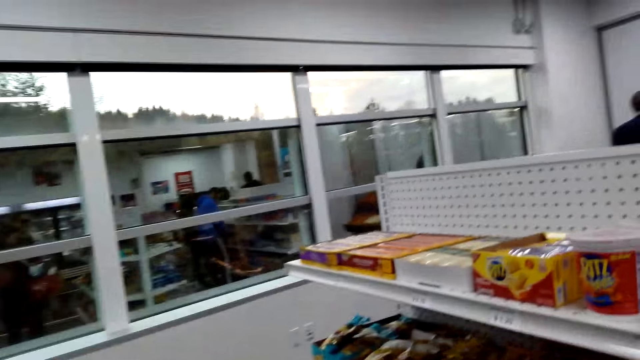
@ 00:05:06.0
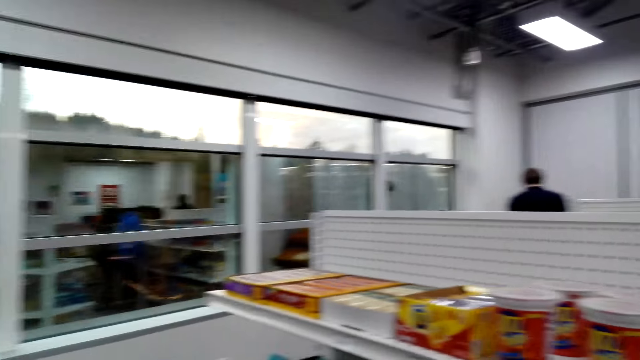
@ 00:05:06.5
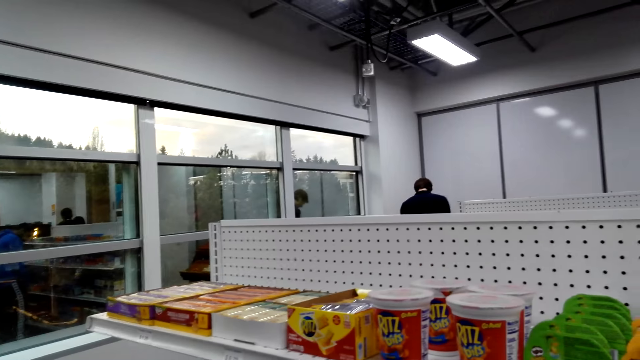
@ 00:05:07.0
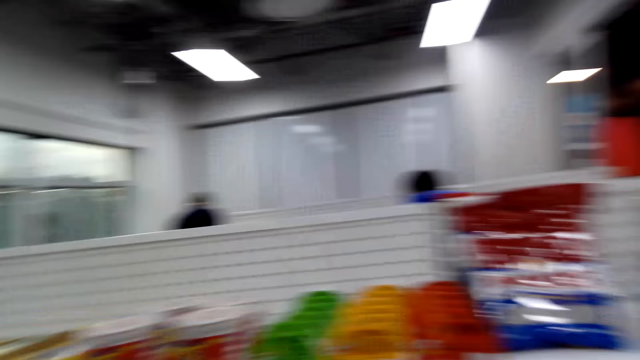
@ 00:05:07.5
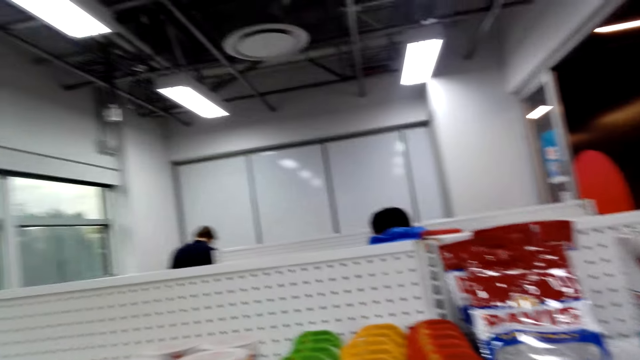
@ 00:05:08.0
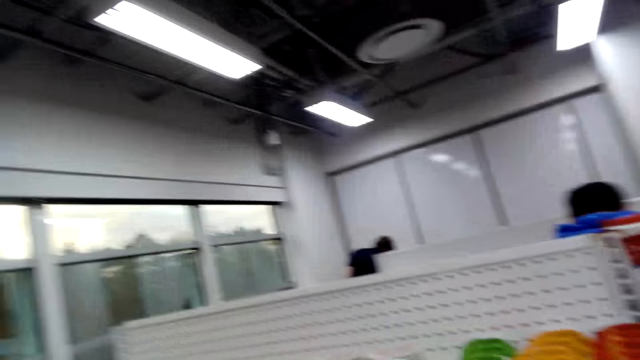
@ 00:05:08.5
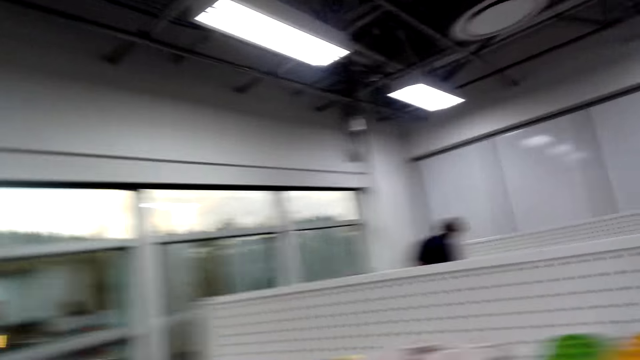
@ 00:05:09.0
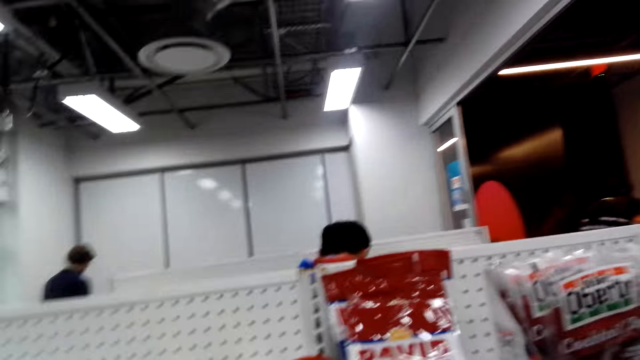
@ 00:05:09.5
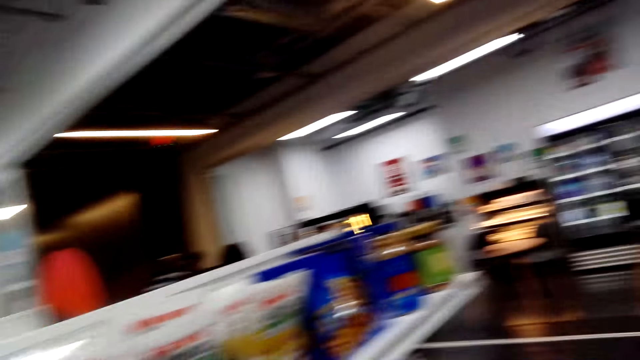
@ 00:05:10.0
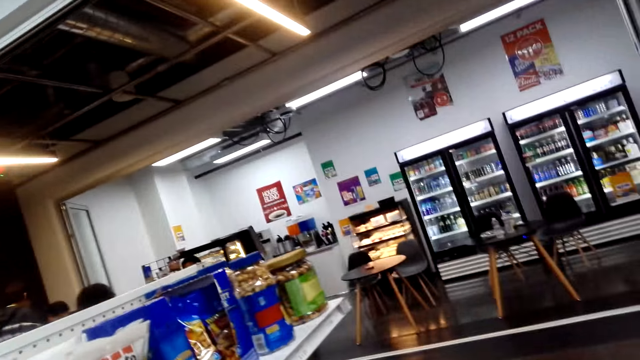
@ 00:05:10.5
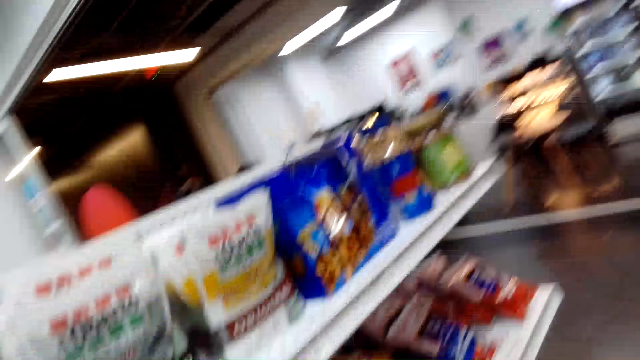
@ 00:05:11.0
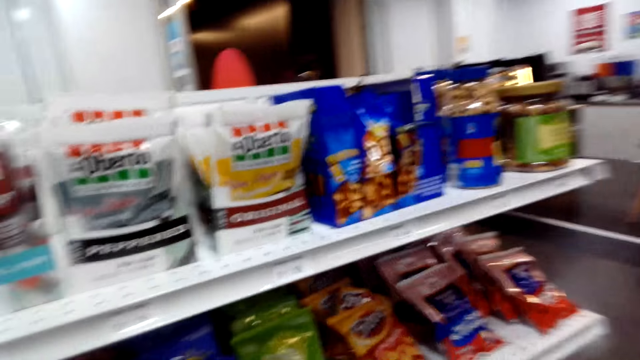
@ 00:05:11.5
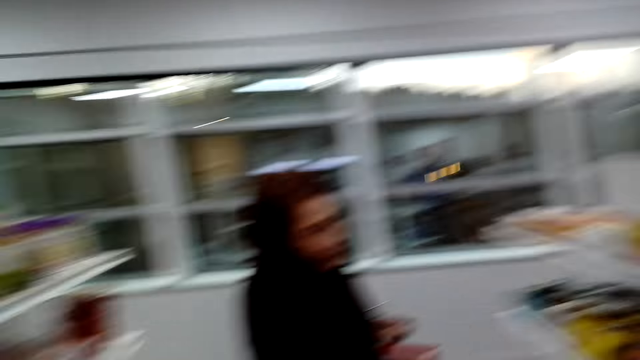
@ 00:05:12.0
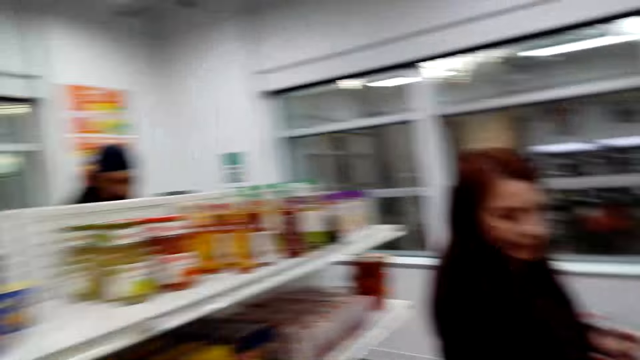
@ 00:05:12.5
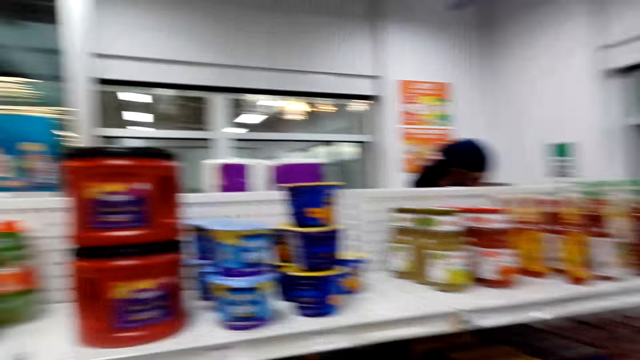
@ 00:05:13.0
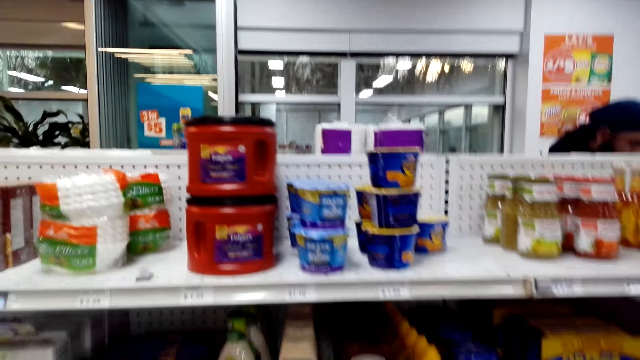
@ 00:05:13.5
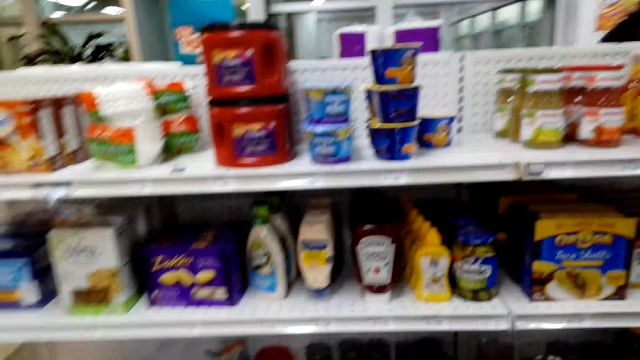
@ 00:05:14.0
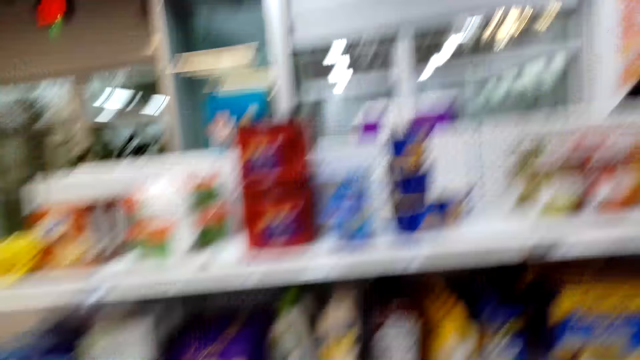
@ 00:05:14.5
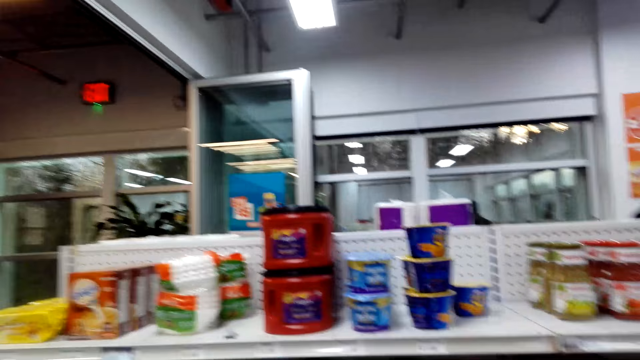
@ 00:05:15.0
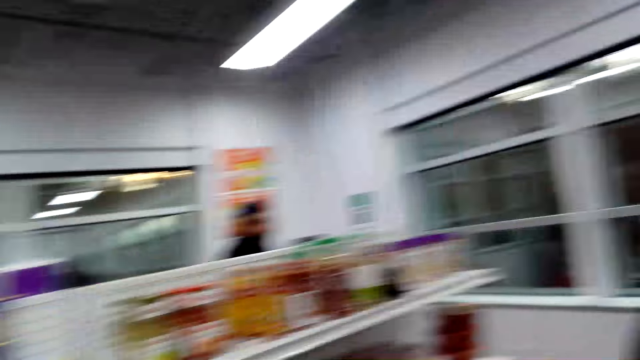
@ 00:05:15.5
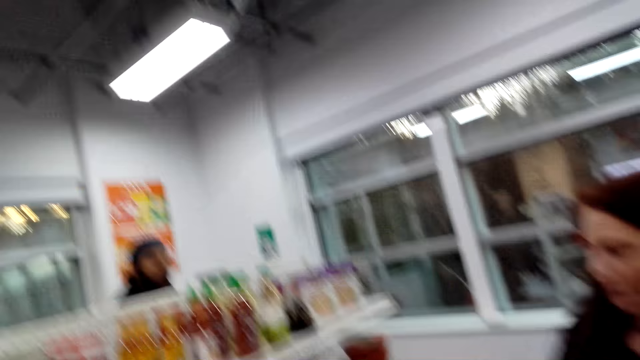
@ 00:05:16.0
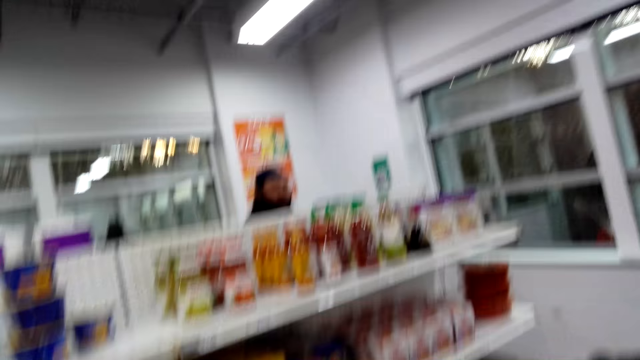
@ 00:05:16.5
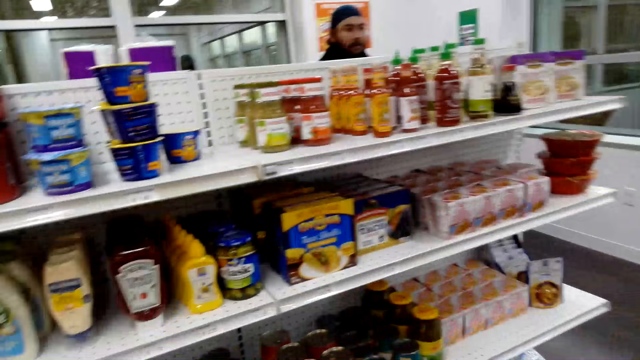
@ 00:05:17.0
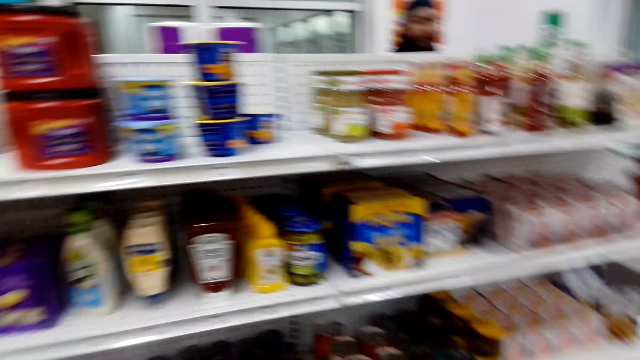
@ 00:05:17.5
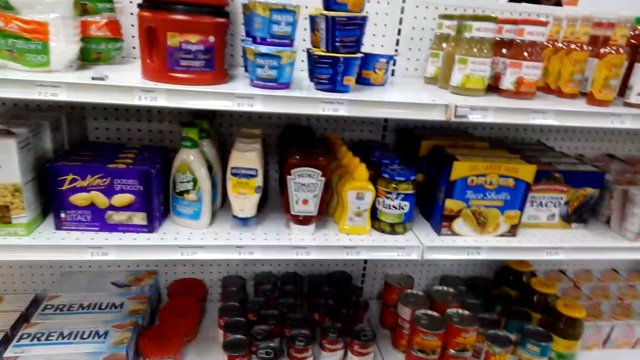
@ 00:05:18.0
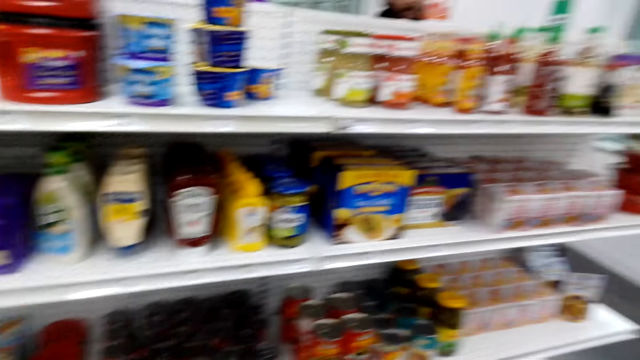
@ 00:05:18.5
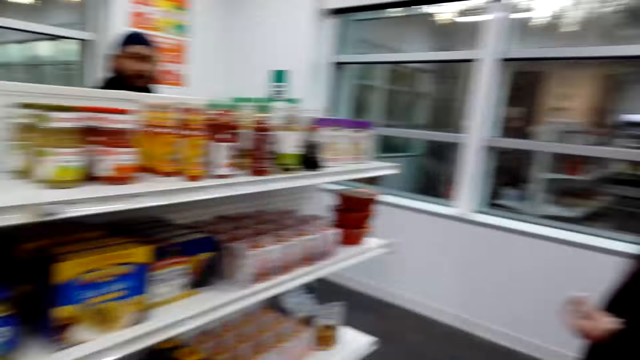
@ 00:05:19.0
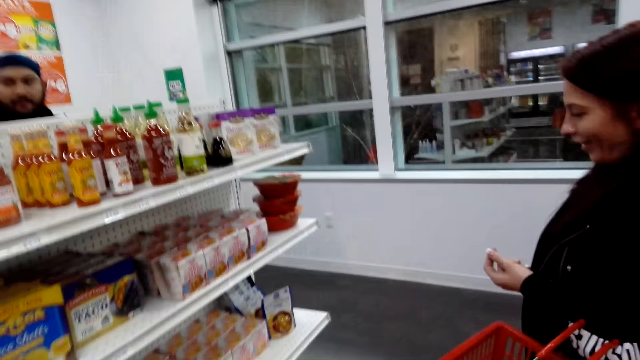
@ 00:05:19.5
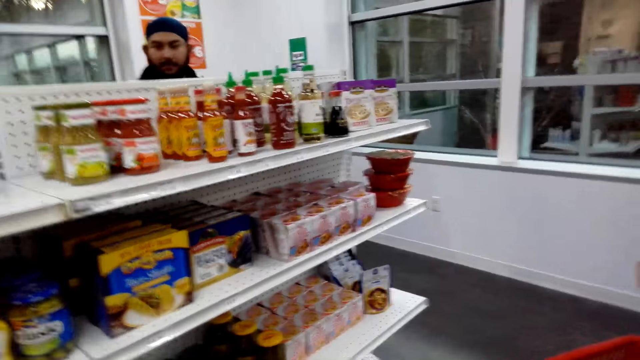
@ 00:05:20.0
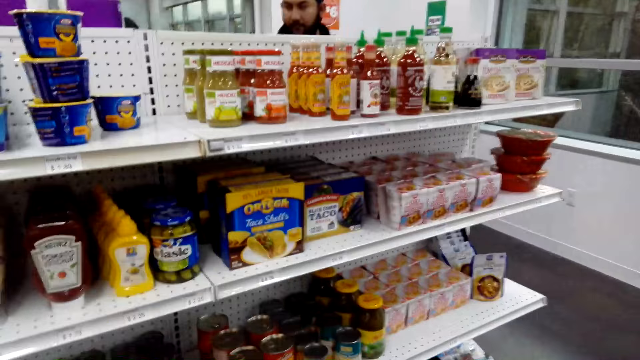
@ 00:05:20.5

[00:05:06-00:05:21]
A lady talks with the camera wearer. The camera wearer looks around. They look at the detergents. They talk with the lady.

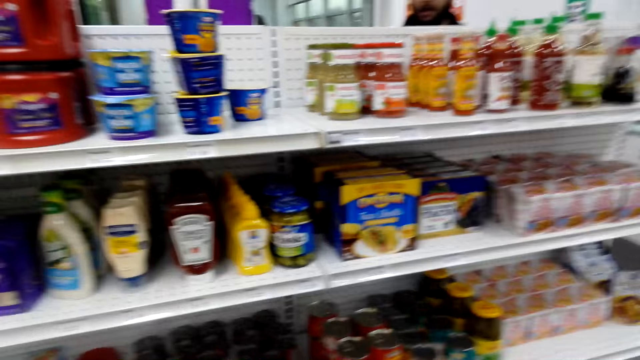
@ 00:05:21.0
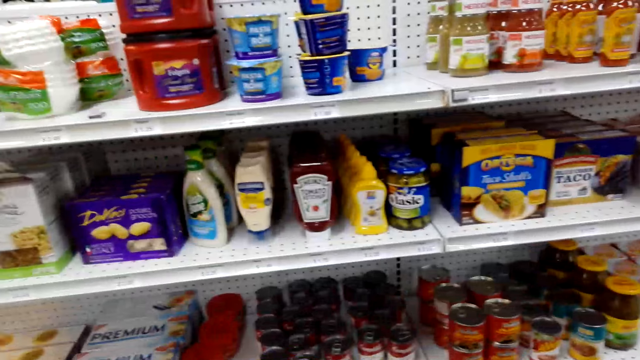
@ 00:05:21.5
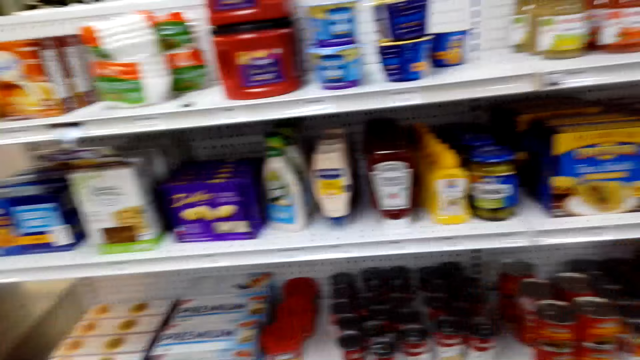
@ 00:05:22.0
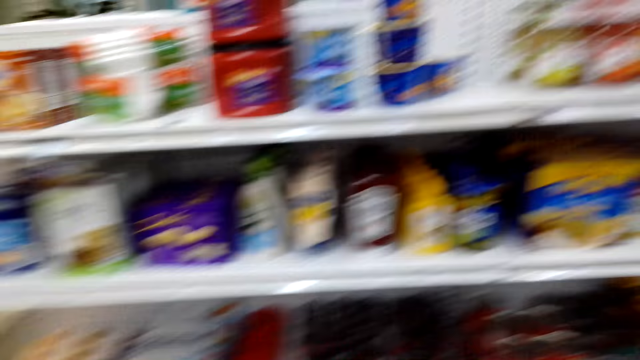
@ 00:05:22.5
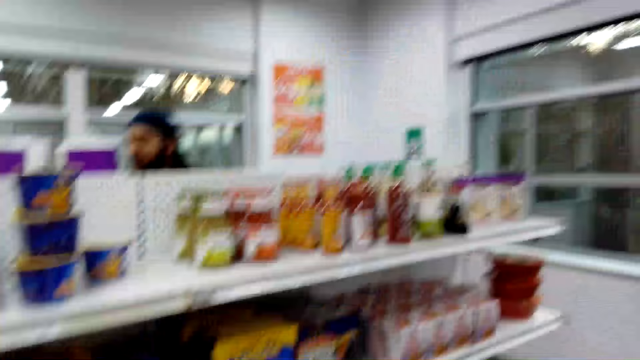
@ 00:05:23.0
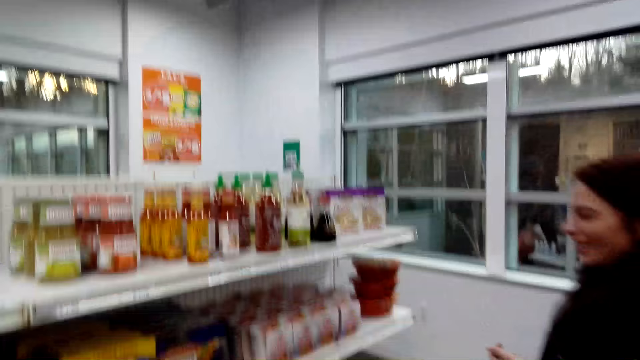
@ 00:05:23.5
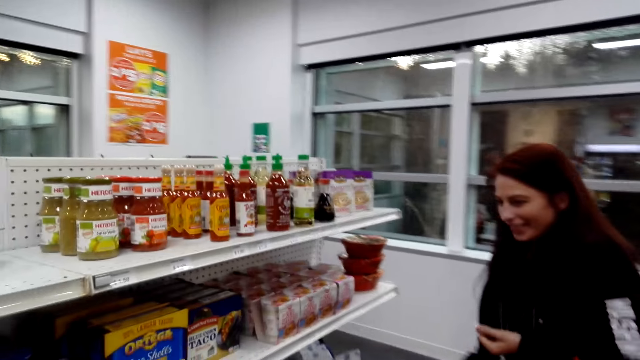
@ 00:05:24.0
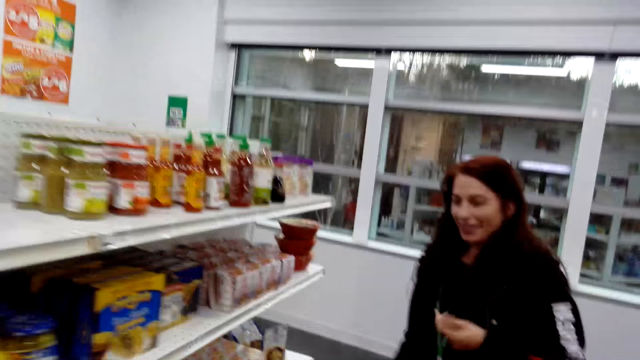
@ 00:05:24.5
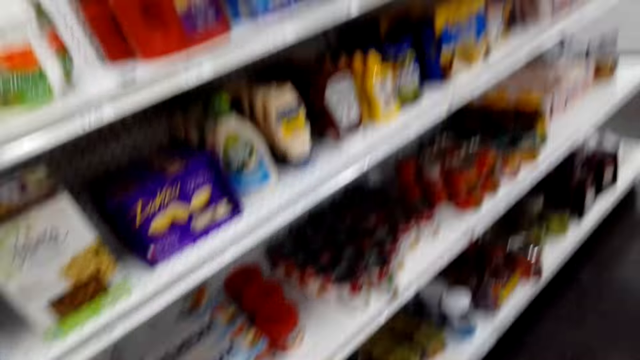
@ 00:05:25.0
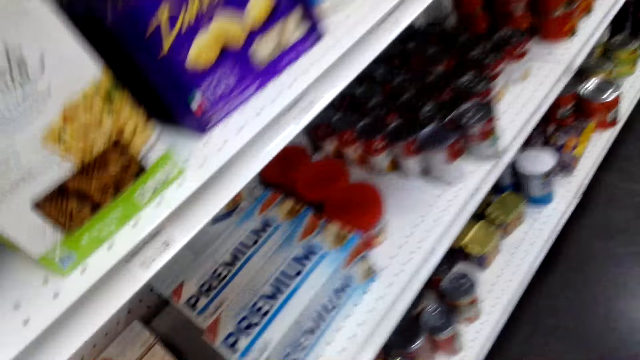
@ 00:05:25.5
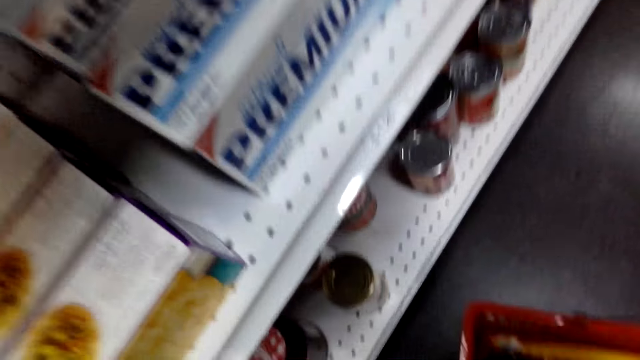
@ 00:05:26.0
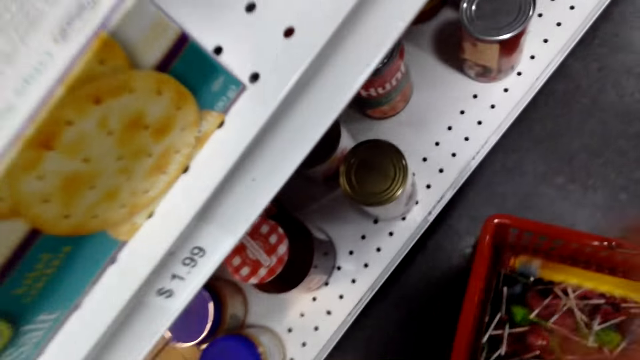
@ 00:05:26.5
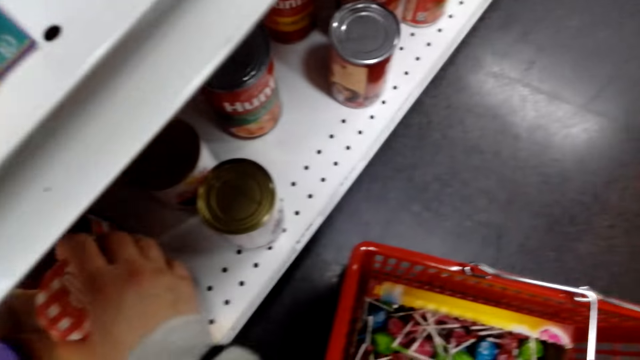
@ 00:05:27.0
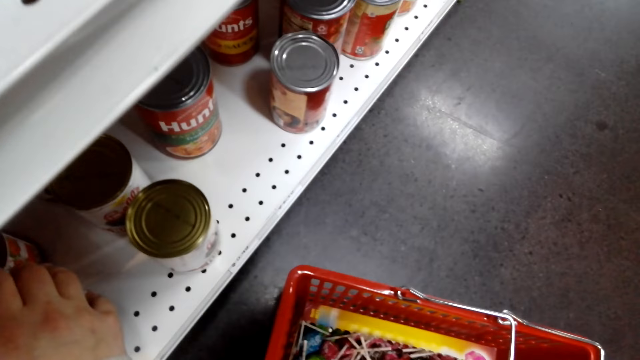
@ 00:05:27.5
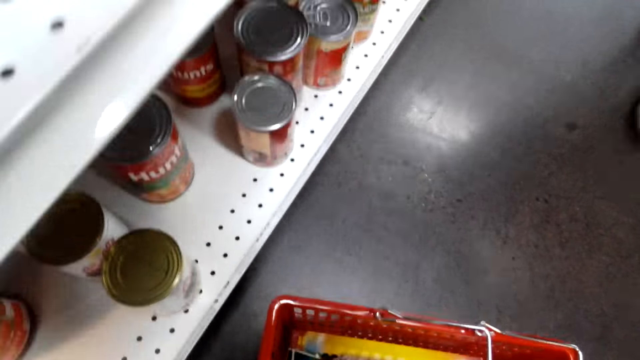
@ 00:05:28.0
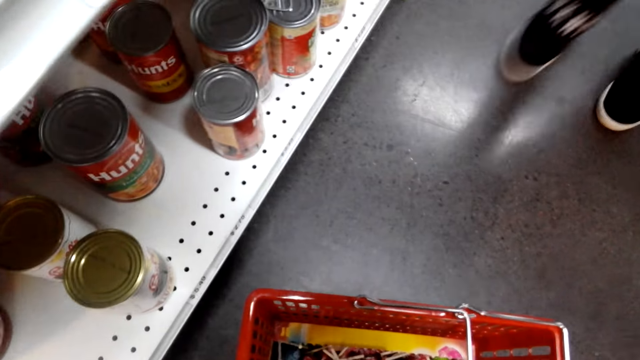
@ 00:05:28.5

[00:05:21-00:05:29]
The camera wearer picks up the jelly peanut butter jar from the shelf.
